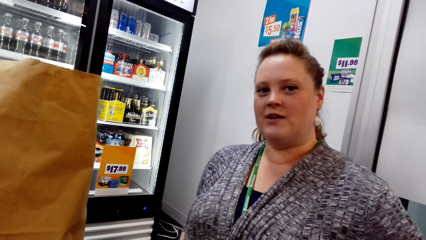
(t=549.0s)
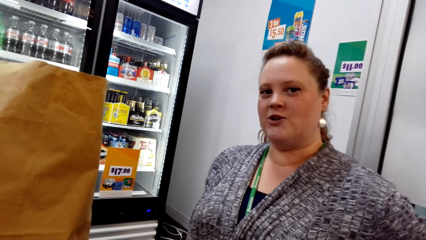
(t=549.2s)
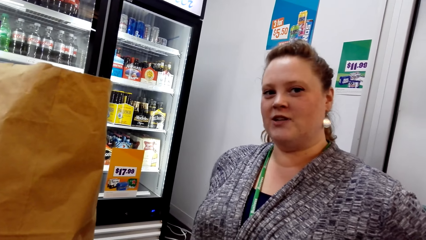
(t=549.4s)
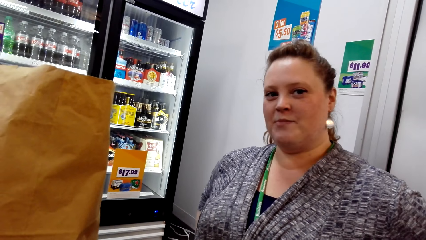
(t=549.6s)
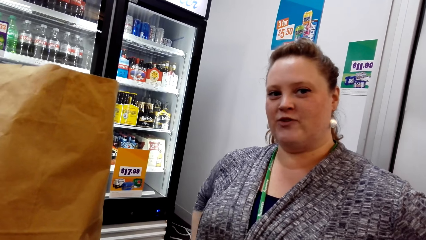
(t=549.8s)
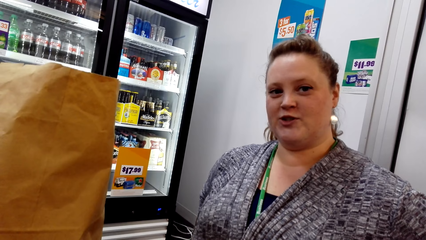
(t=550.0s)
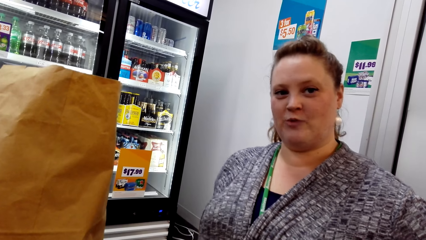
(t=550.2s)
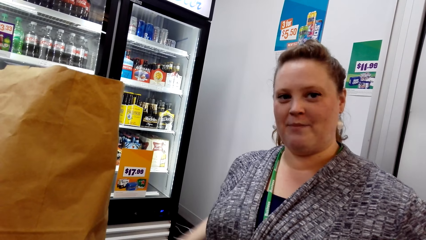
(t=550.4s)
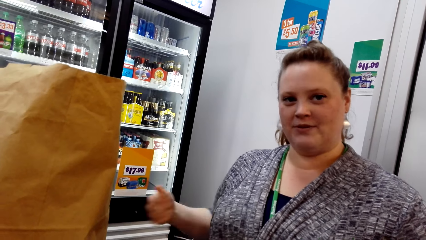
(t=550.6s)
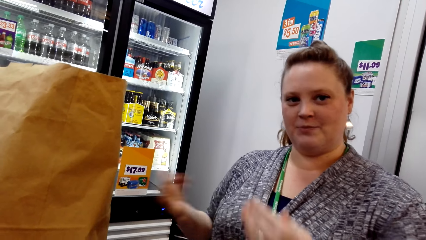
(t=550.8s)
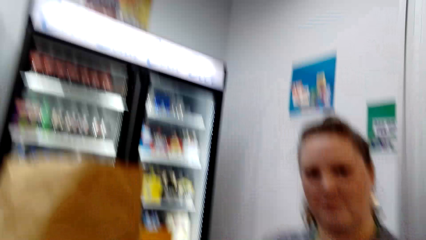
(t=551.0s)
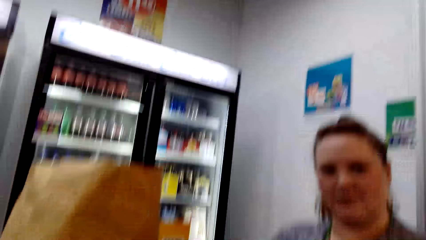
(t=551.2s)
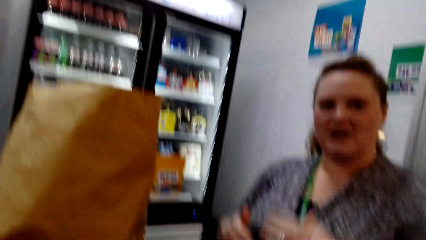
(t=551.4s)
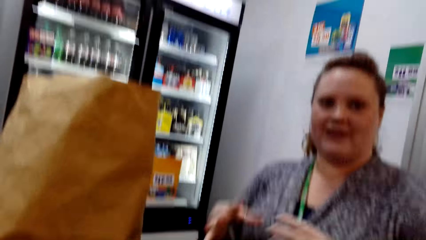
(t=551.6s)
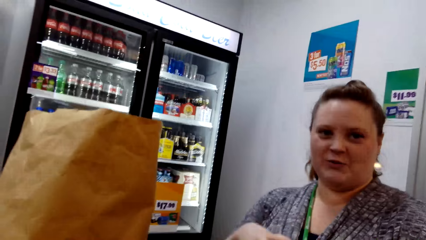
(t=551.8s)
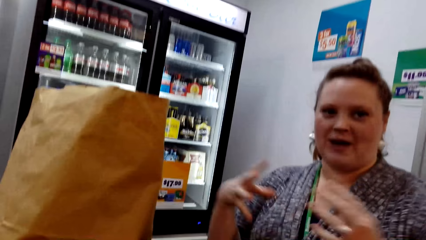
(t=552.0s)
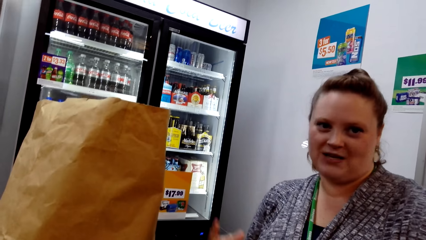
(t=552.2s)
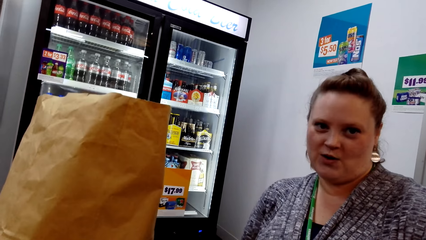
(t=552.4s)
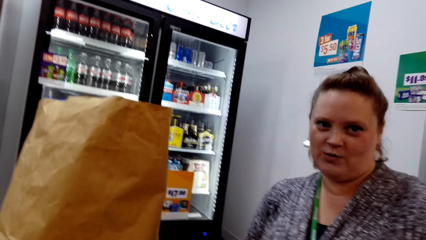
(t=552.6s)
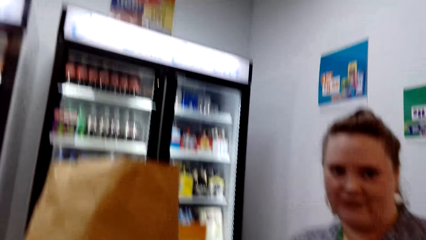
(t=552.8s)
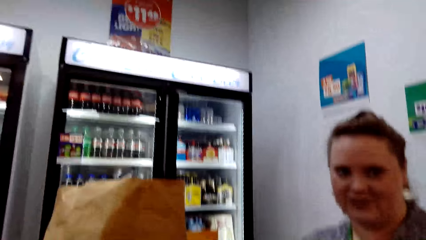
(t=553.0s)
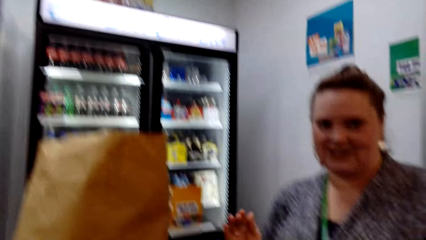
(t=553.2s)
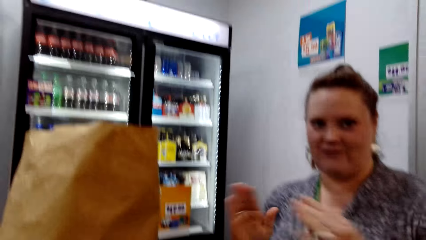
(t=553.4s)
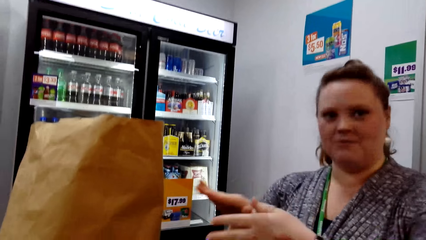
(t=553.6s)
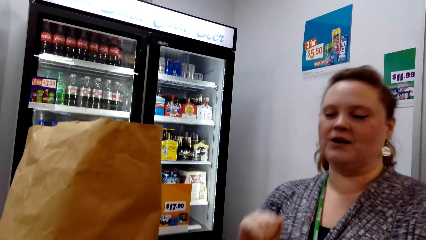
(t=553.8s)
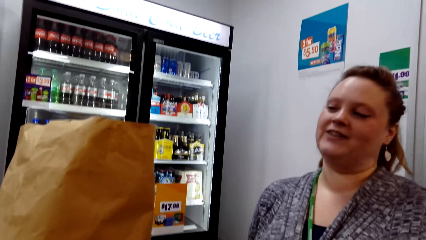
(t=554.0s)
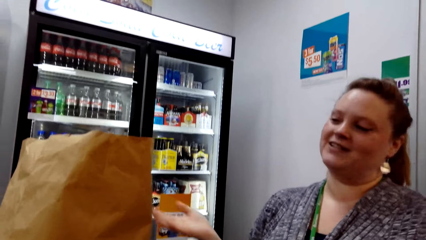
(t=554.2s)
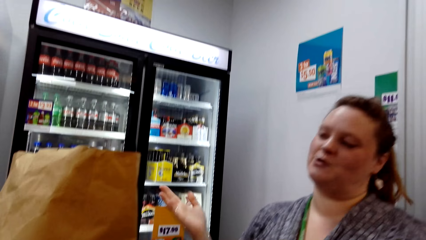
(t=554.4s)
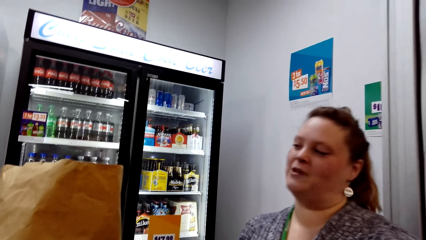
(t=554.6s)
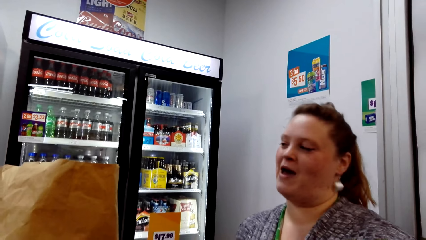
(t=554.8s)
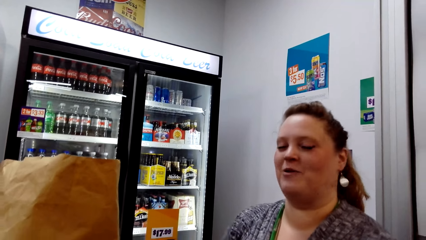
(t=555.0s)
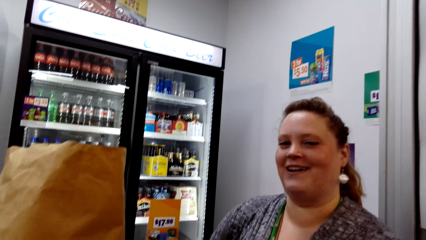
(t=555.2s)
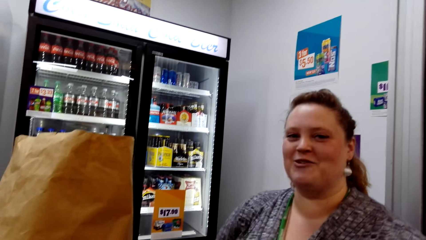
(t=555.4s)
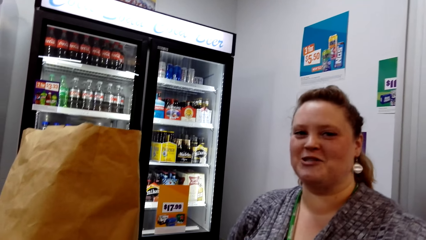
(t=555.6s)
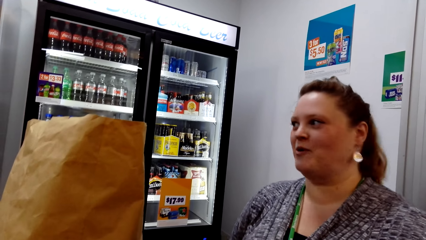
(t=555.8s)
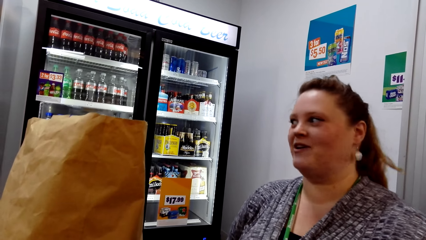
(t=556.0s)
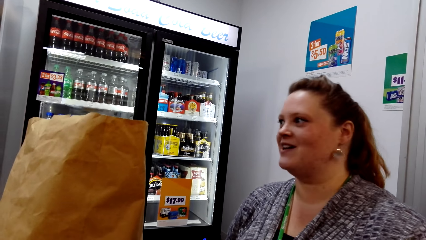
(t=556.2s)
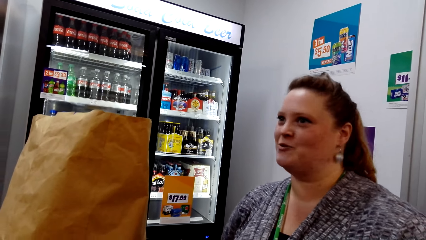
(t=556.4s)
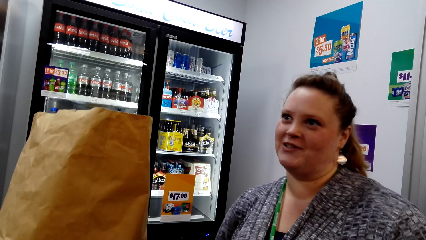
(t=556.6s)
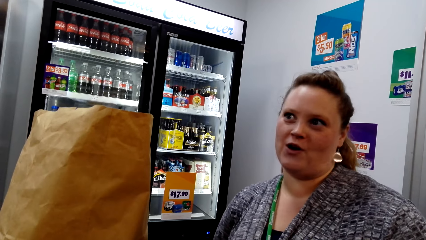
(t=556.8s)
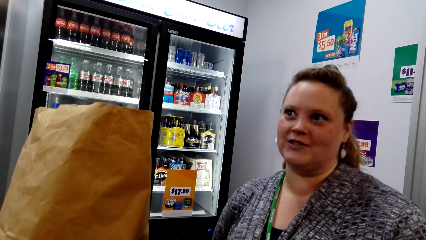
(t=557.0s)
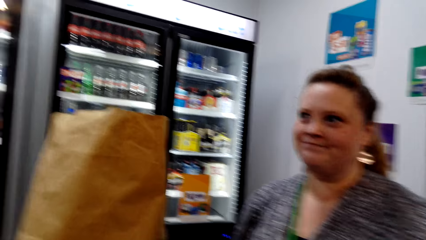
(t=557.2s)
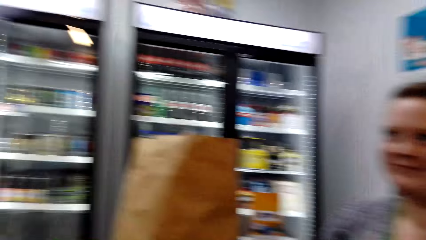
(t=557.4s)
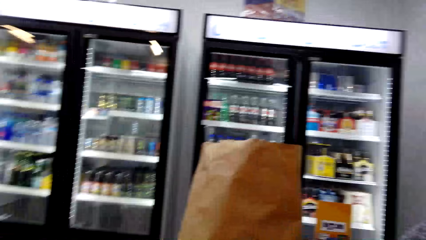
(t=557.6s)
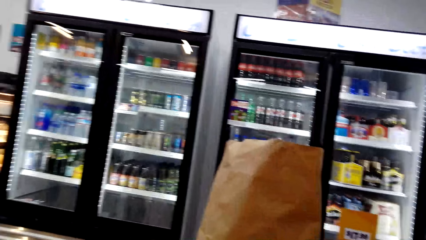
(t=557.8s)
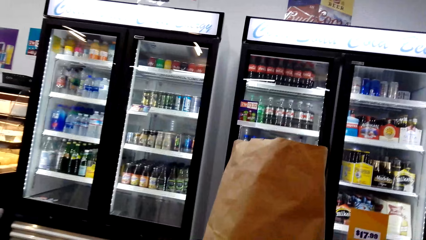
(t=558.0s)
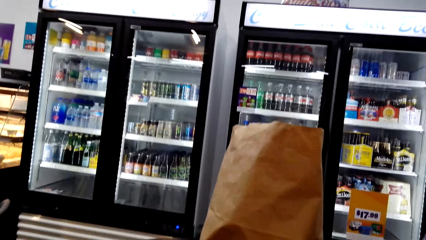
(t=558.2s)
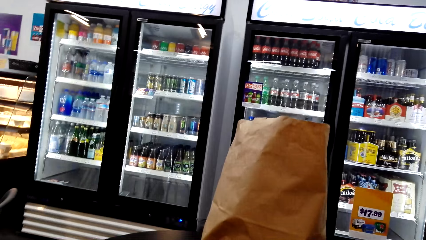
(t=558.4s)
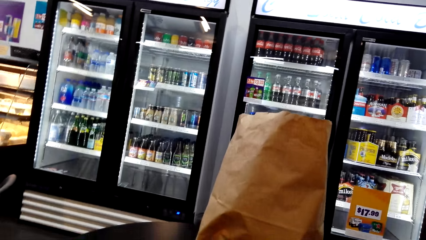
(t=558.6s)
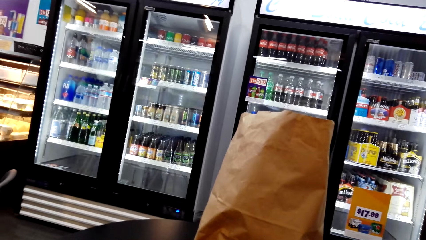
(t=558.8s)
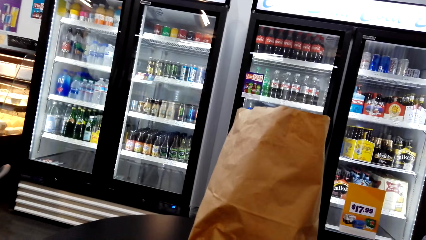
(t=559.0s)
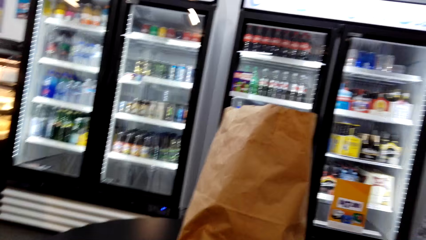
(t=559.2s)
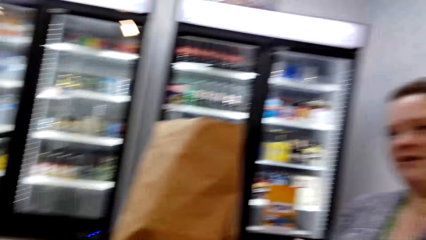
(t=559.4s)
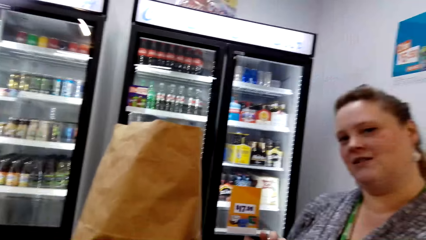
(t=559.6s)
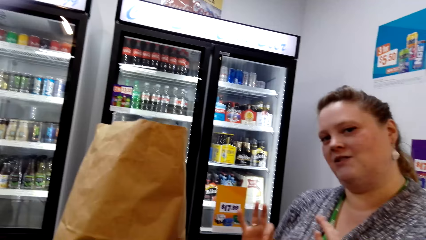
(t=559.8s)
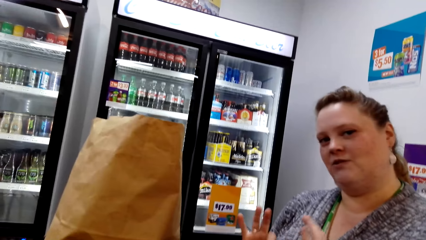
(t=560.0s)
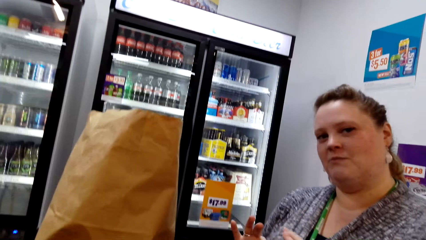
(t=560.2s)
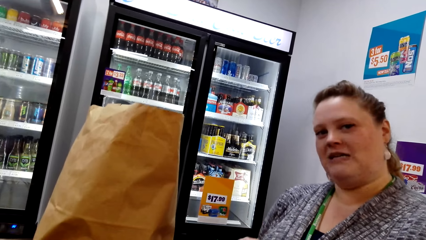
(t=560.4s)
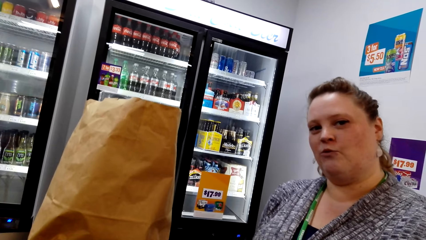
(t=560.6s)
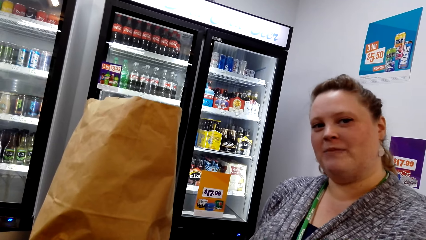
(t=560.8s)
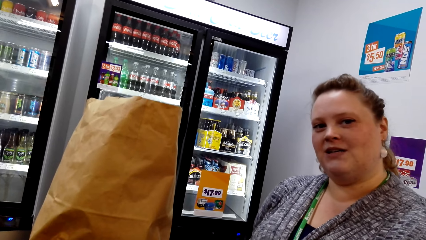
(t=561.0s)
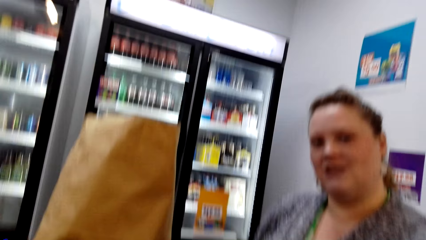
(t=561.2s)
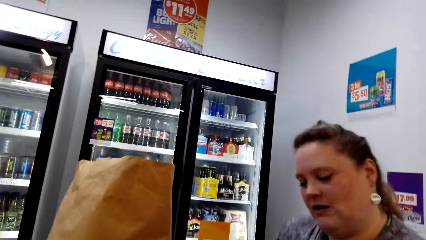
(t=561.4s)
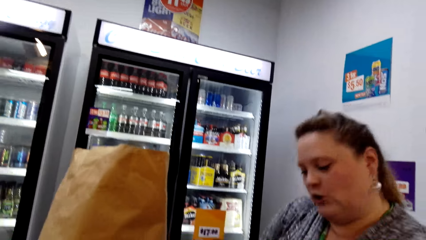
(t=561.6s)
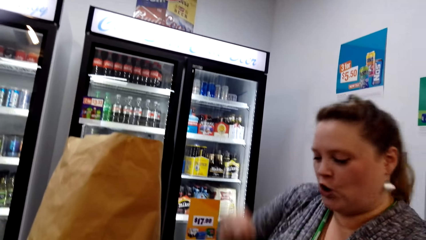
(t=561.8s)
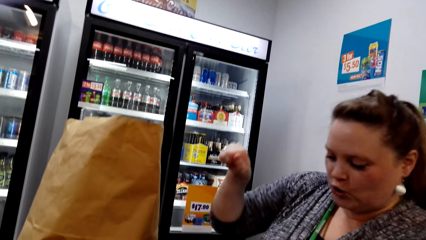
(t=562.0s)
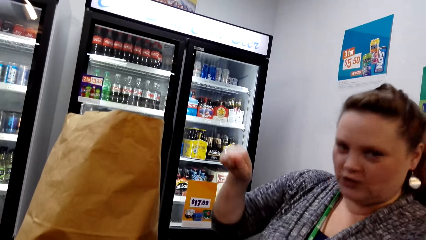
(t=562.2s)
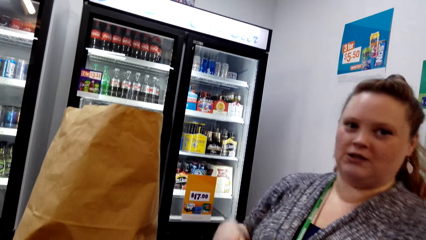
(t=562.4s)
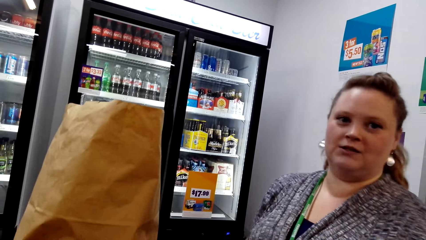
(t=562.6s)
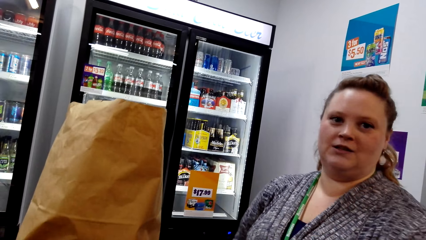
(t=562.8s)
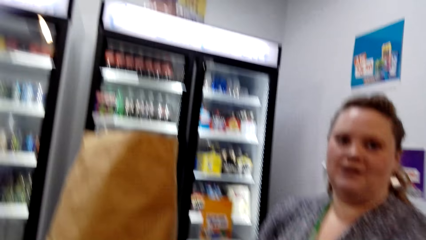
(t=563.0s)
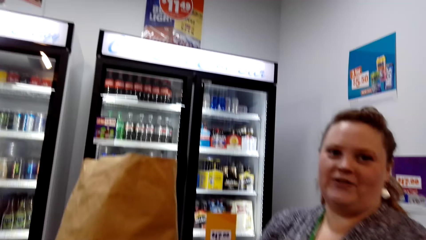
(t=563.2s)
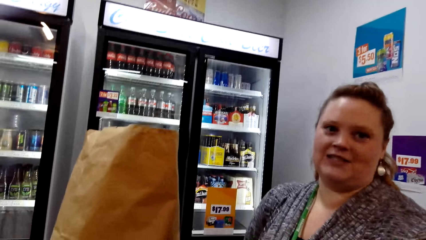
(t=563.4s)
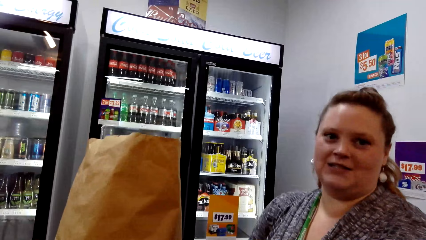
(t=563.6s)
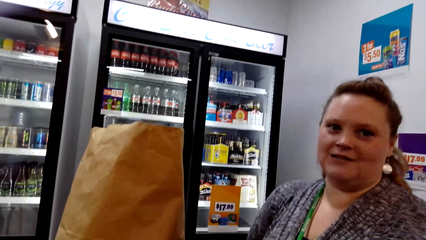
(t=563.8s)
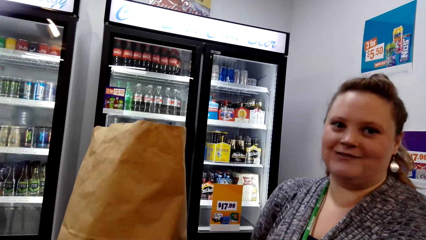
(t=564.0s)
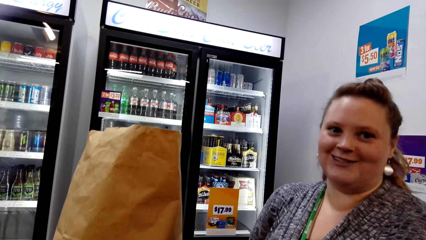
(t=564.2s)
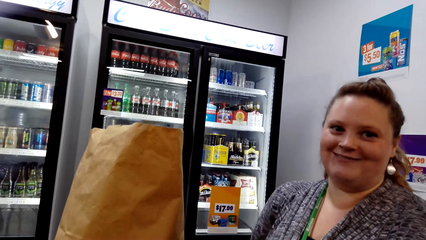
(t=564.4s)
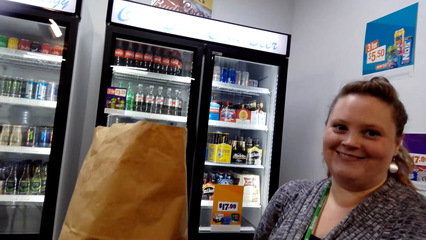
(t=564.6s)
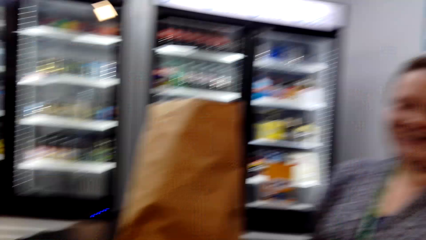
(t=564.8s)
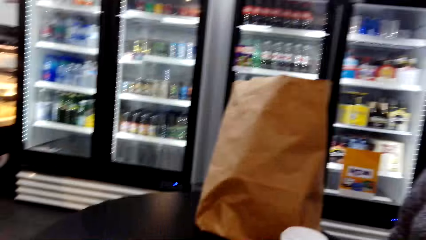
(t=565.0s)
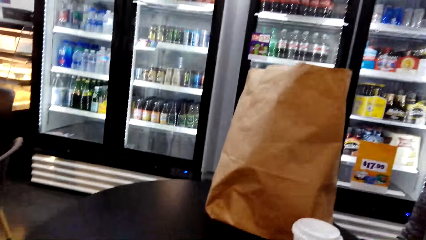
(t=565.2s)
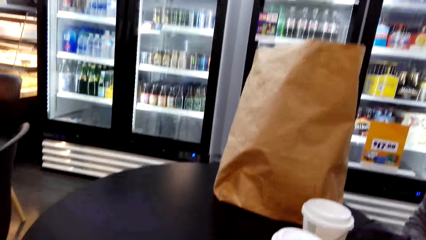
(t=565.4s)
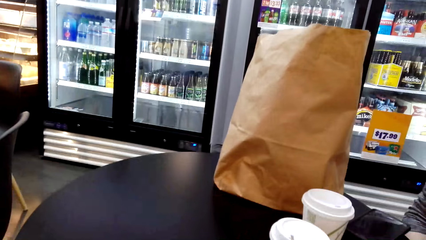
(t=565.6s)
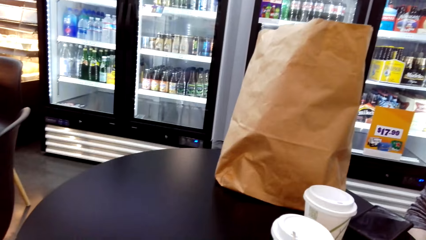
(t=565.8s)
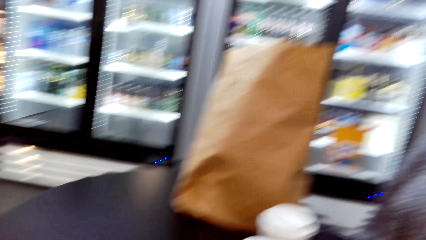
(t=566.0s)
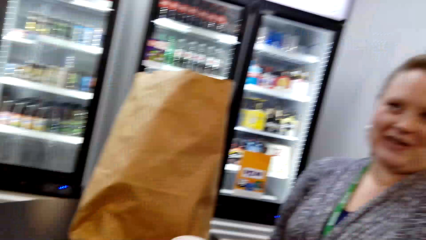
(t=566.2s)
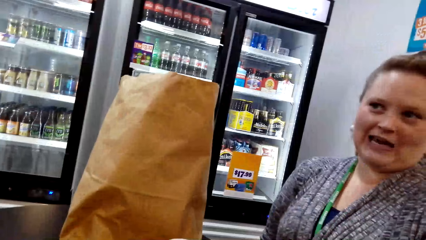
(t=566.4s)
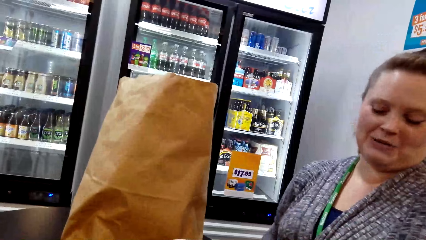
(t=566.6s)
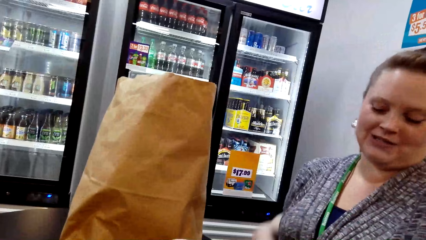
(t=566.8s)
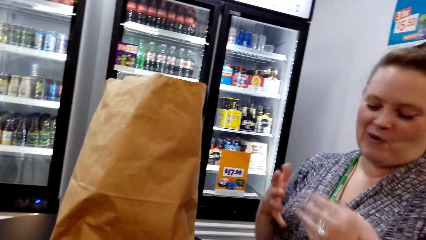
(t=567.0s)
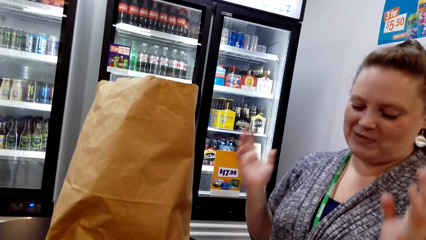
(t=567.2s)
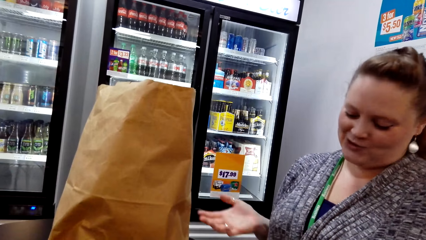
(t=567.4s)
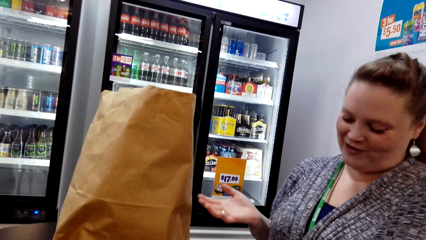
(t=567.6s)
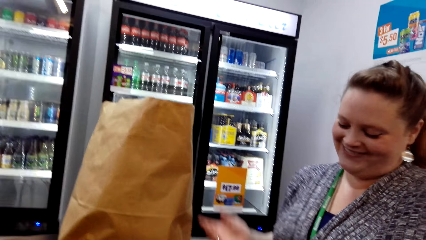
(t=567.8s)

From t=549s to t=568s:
The woman signs. The camera wearer talks to a person. The person talks to the camera wearer.
